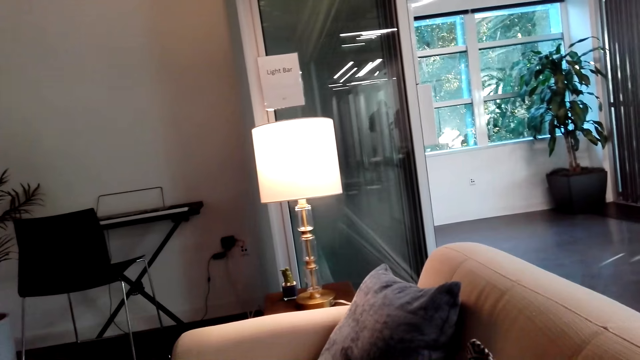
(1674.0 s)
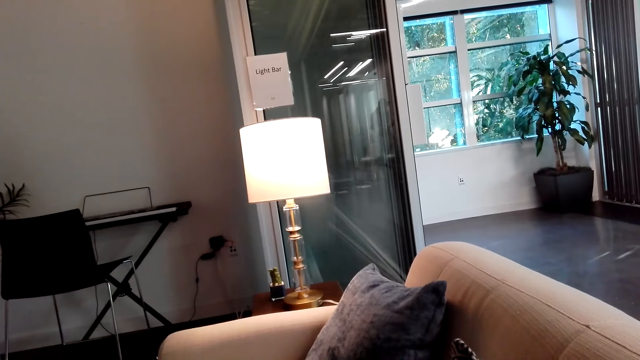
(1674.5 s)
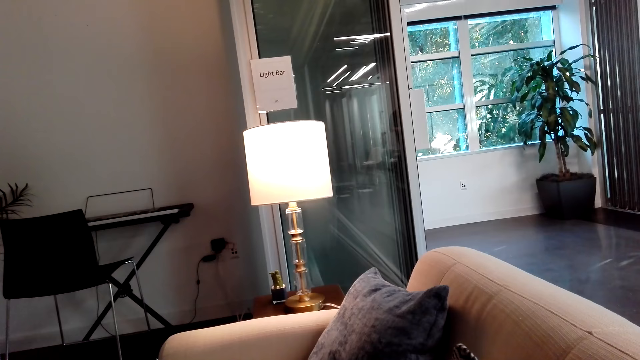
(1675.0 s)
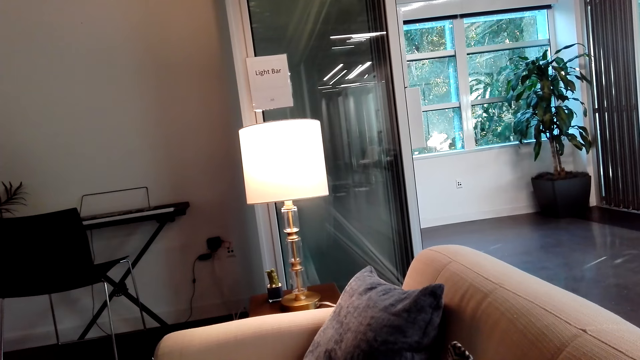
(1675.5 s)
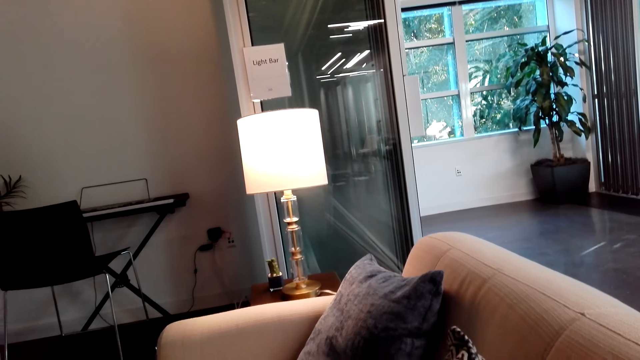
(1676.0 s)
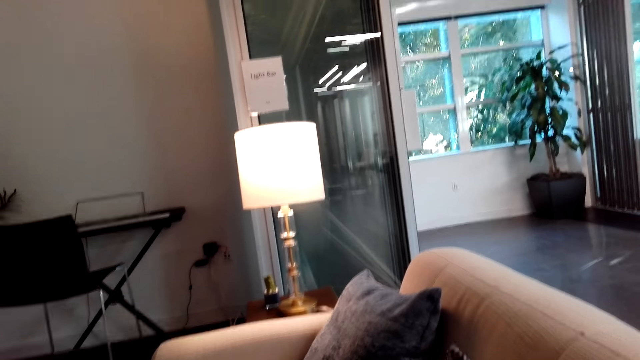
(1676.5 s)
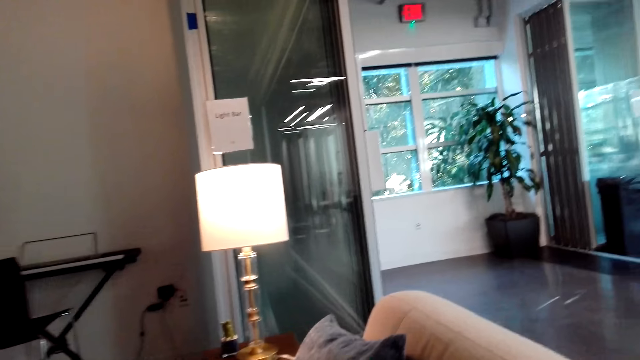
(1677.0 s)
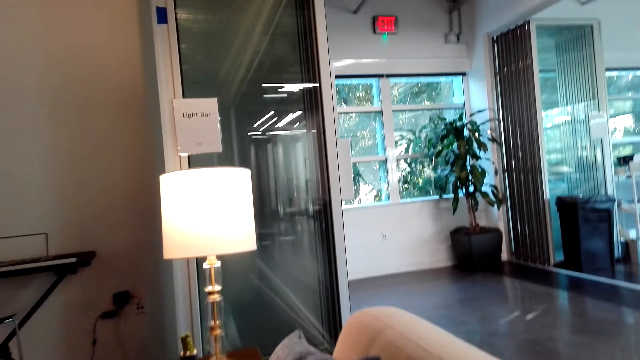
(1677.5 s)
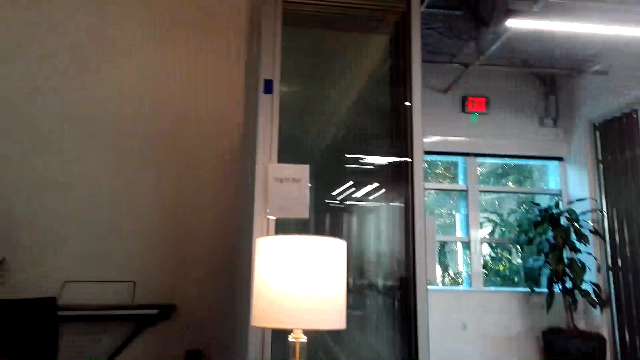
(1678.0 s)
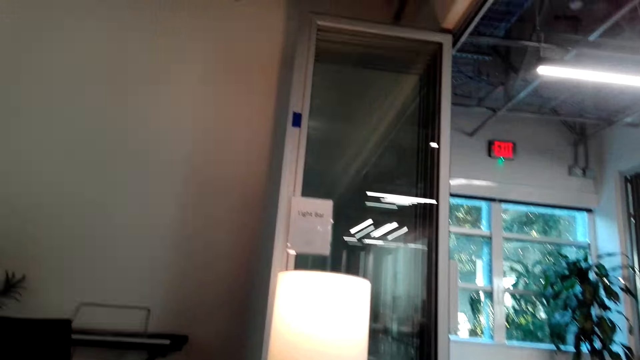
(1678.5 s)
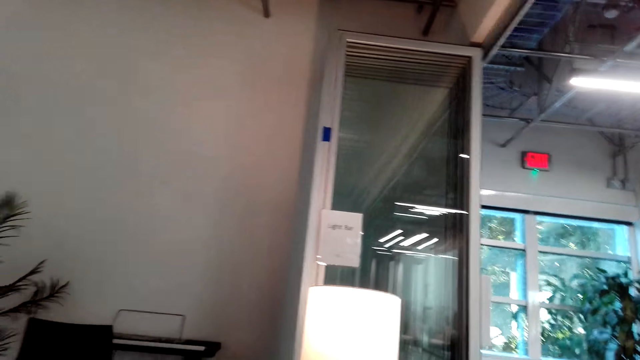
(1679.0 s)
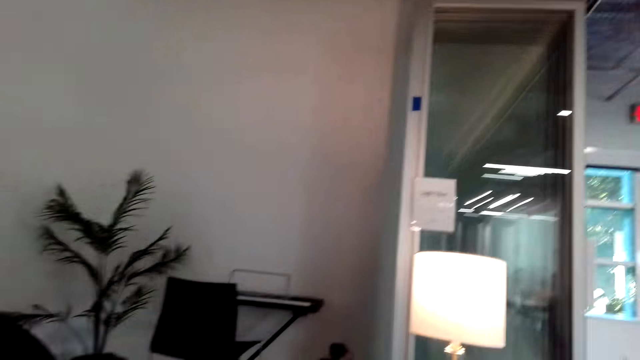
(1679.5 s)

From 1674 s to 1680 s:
The camera wearer communicates on the phone.

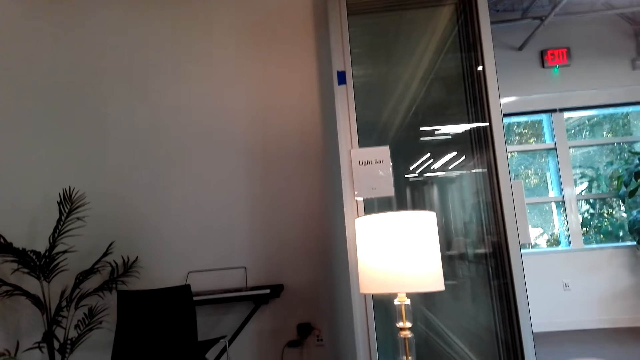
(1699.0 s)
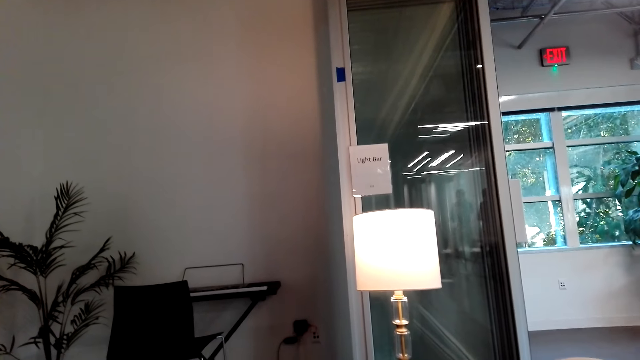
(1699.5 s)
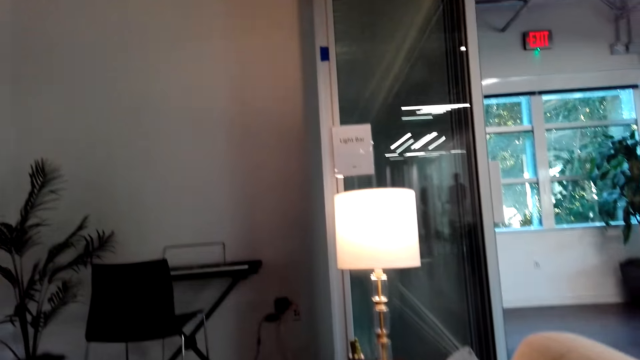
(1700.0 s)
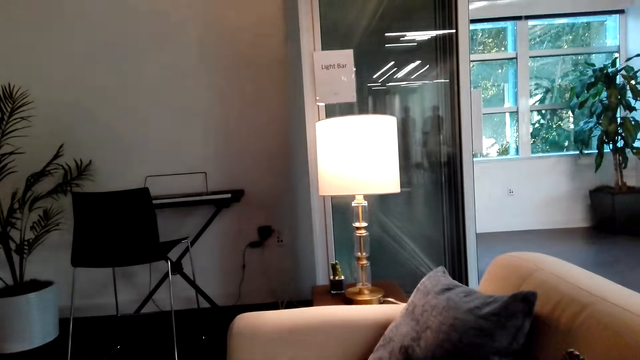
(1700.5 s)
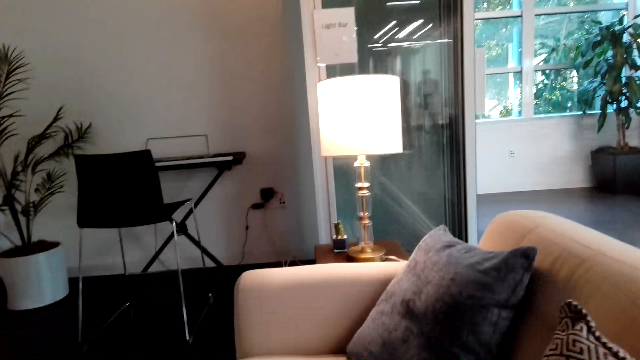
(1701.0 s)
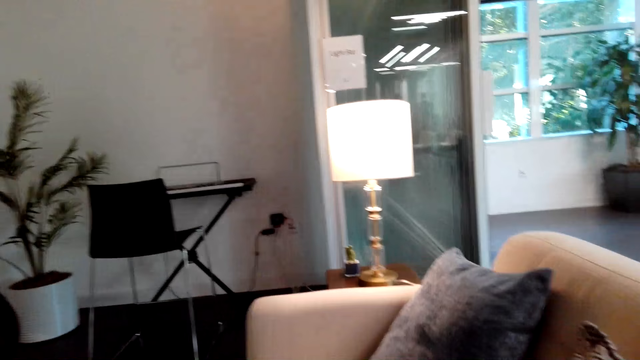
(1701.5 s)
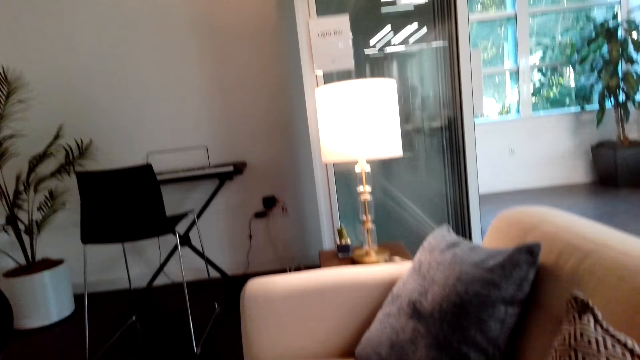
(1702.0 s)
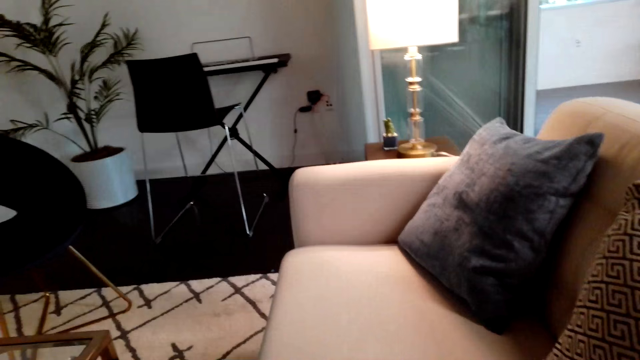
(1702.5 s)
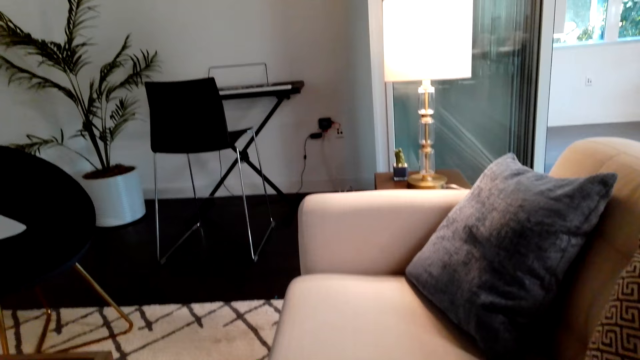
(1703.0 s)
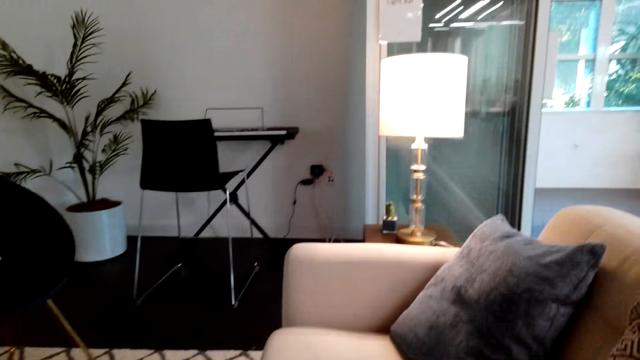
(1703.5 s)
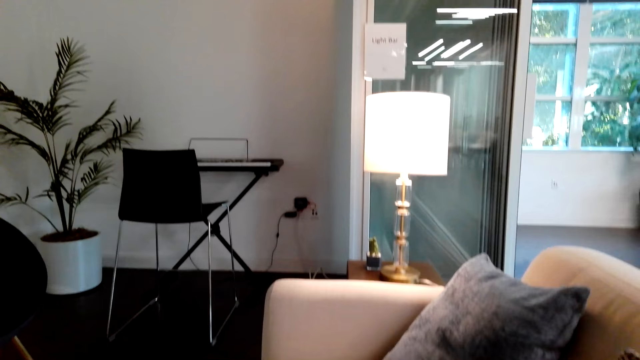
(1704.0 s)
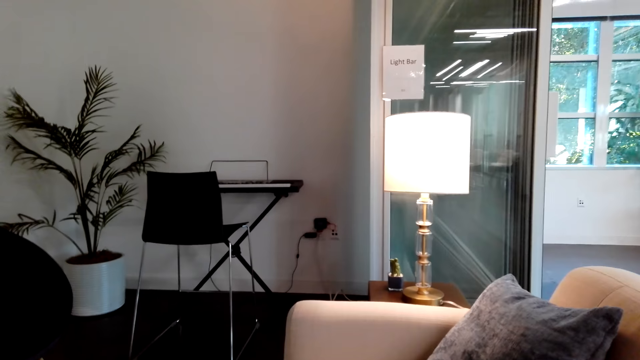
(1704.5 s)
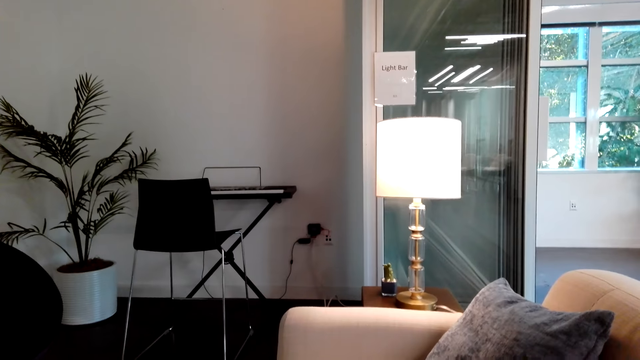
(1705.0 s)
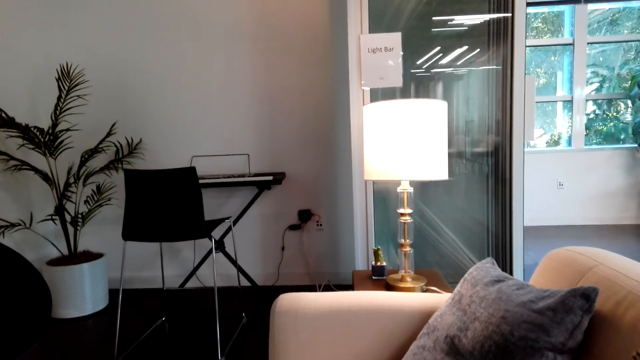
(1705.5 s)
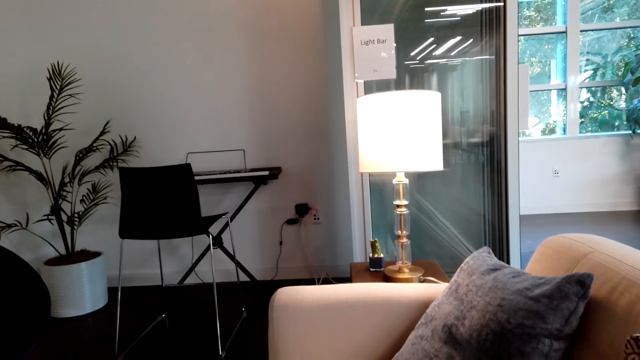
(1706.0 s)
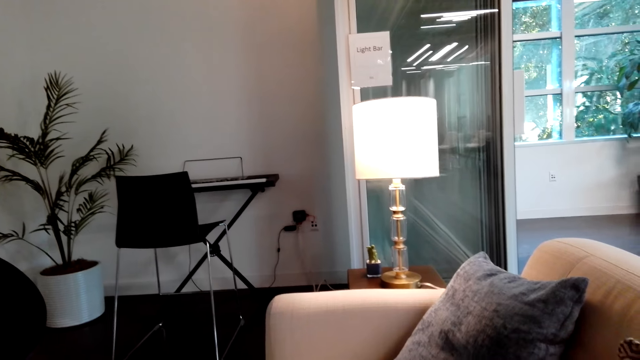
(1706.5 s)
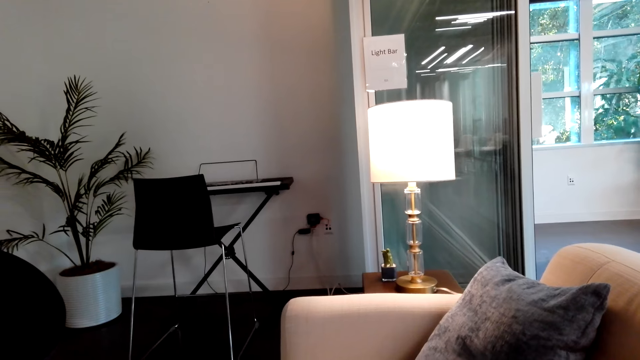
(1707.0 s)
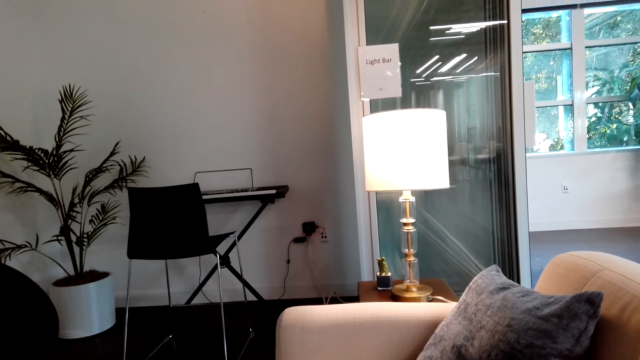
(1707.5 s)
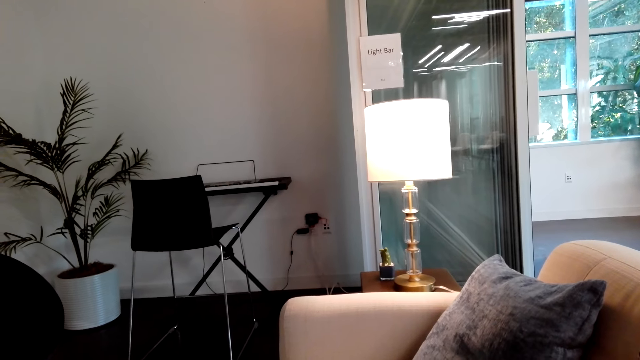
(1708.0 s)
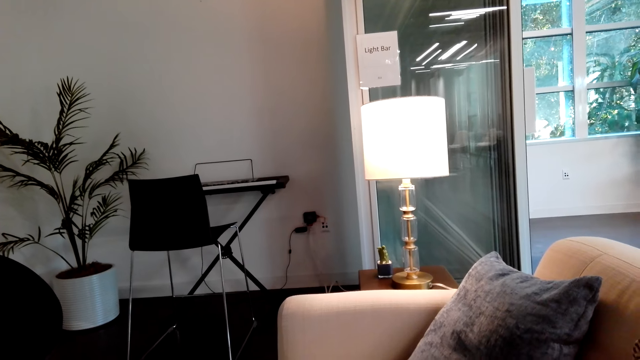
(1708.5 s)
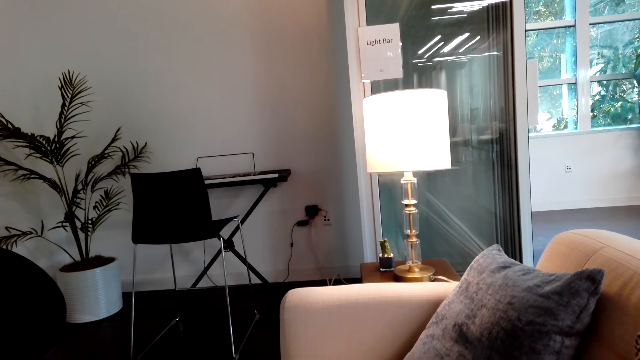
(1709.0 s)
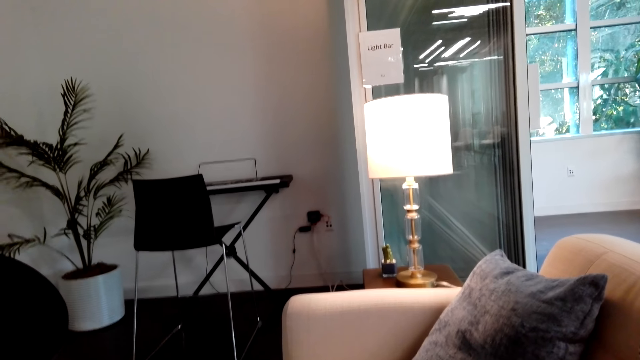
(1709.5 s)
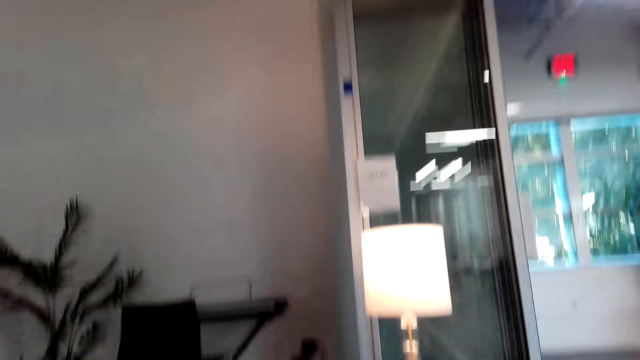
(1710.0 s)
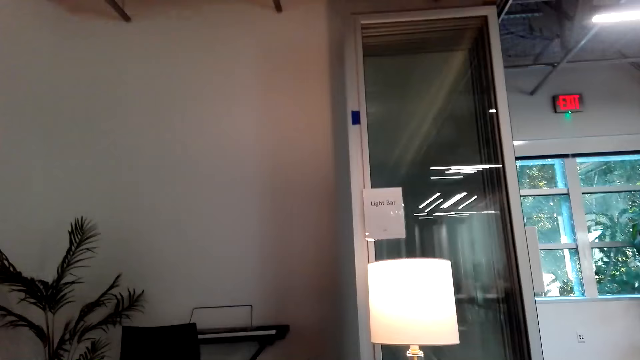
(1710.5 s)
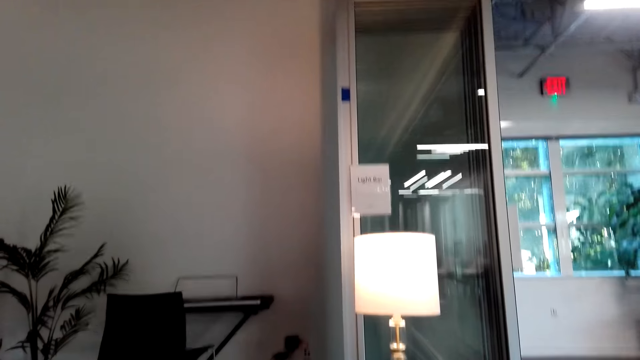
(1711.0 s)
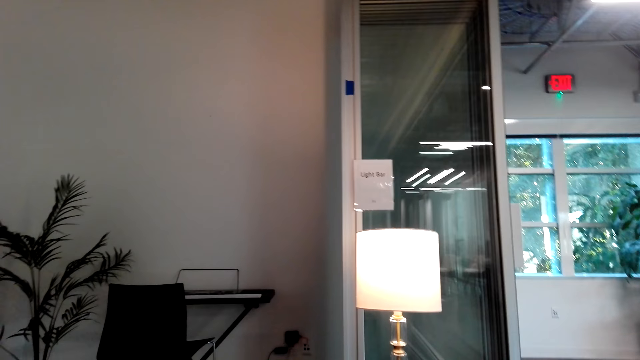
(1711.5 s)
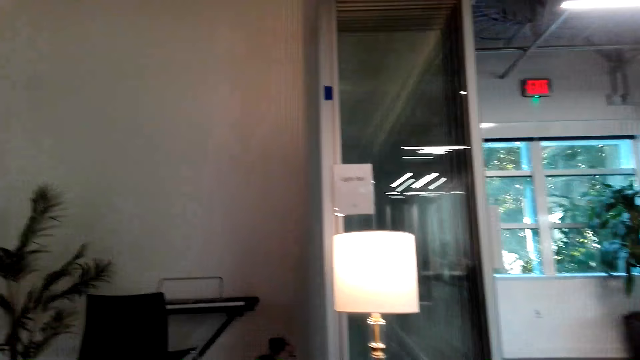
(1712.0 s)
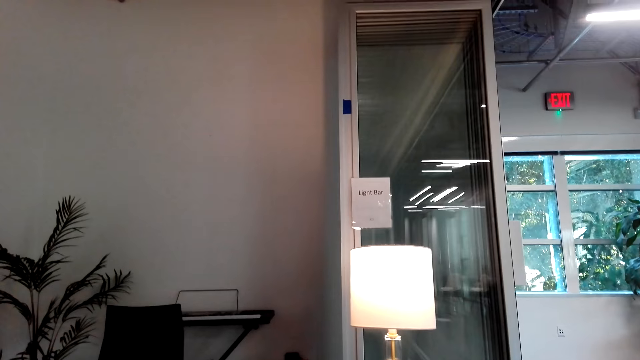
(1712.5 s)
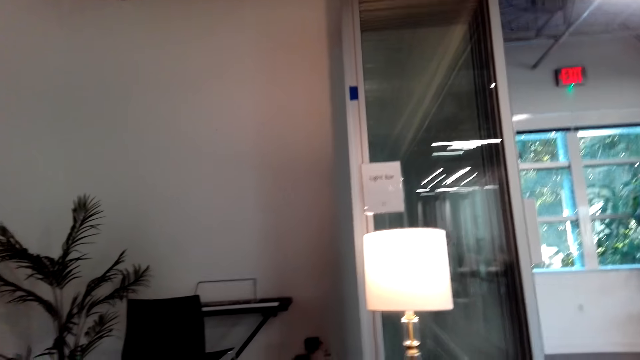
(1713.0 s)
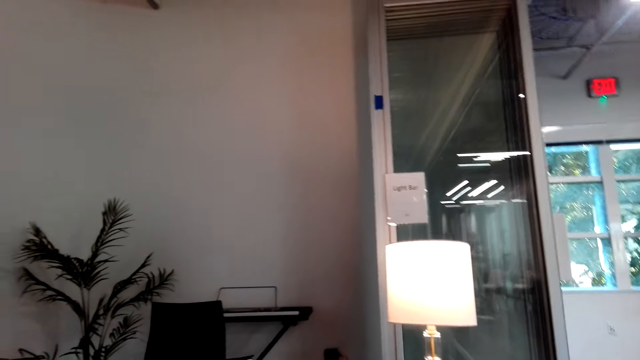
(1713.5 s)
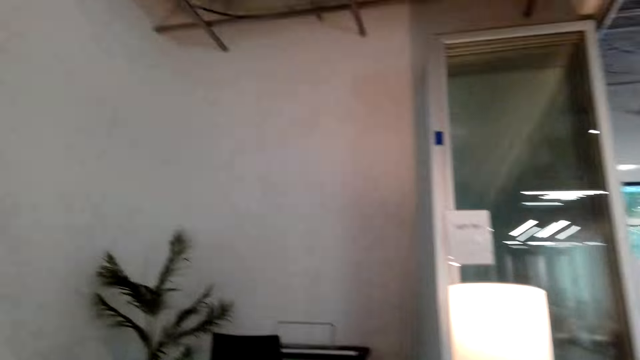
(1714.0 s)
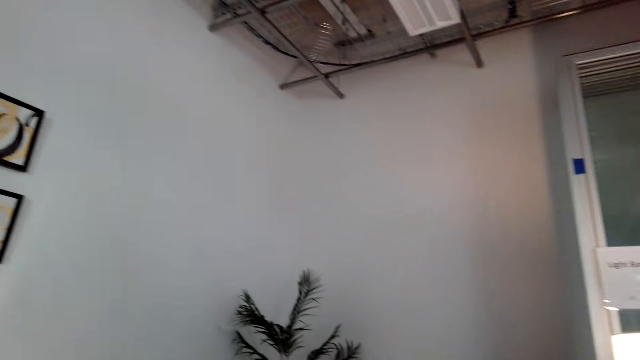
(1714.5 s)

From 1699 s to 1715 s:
The camera wearer looks around the room. They communicate on the phone.
